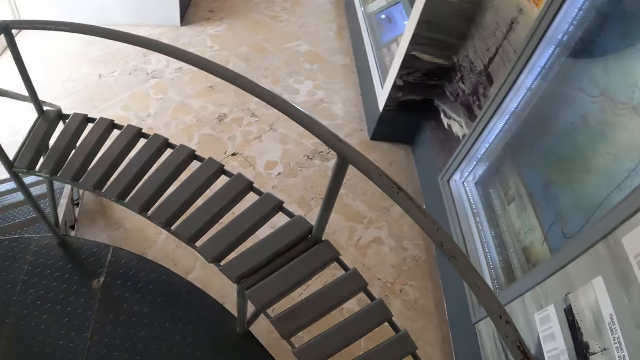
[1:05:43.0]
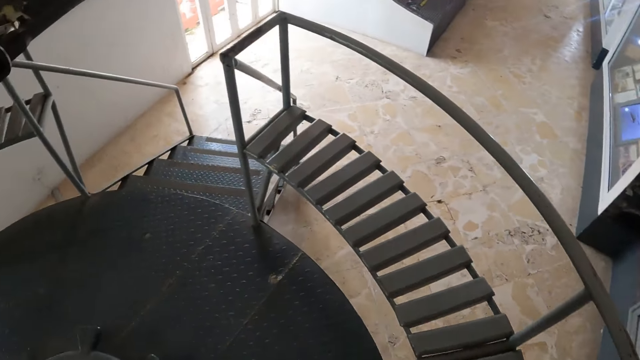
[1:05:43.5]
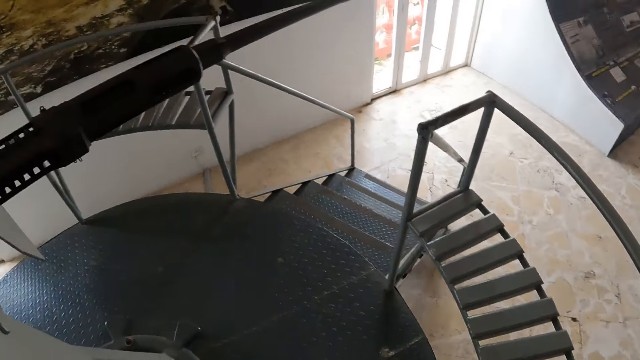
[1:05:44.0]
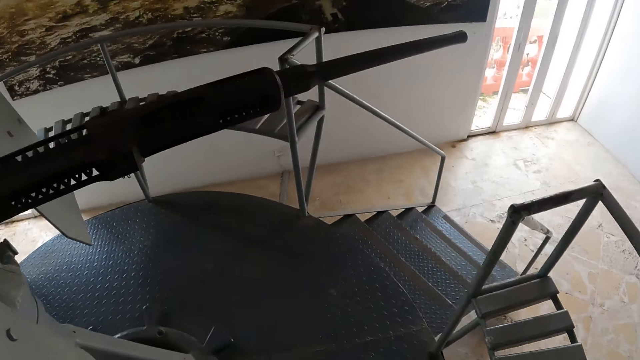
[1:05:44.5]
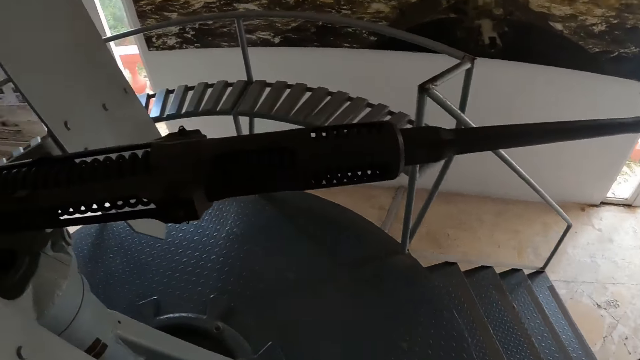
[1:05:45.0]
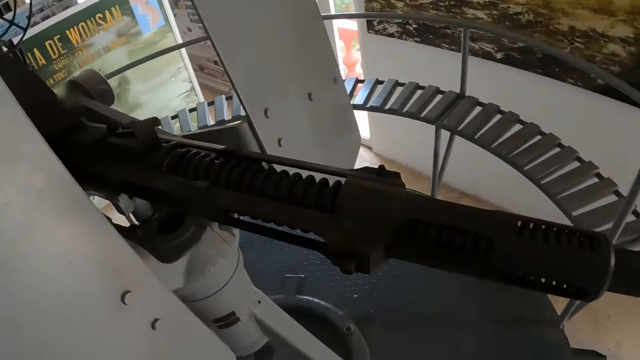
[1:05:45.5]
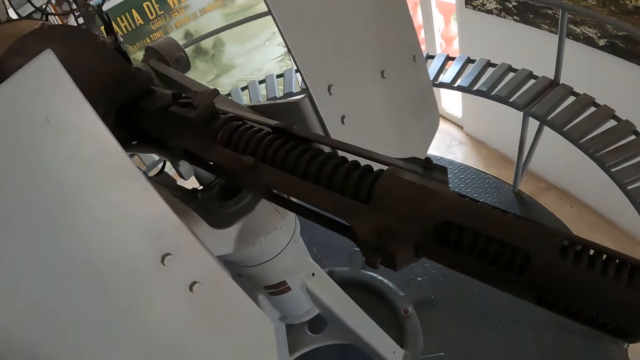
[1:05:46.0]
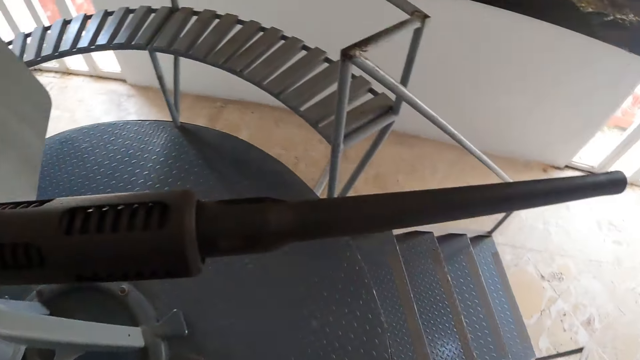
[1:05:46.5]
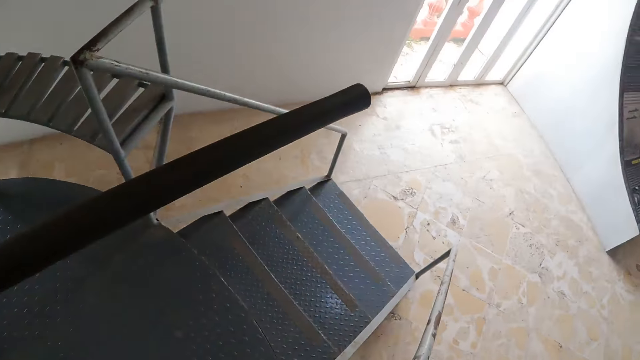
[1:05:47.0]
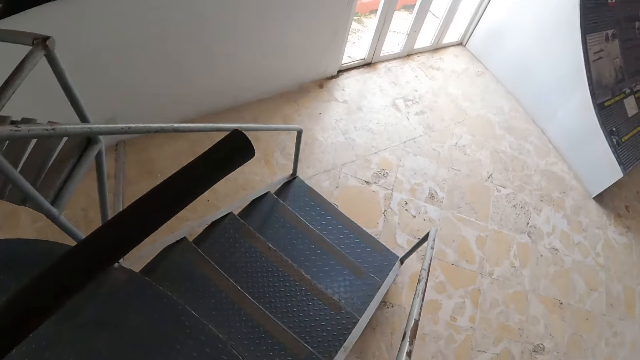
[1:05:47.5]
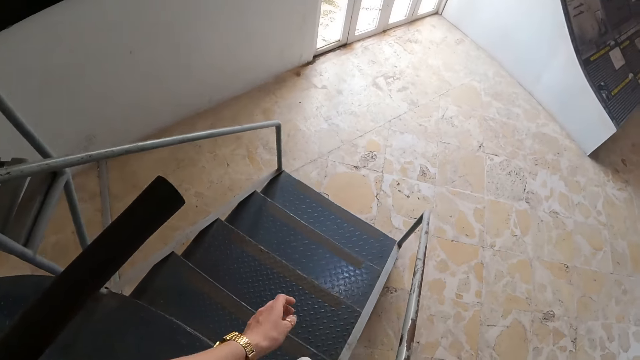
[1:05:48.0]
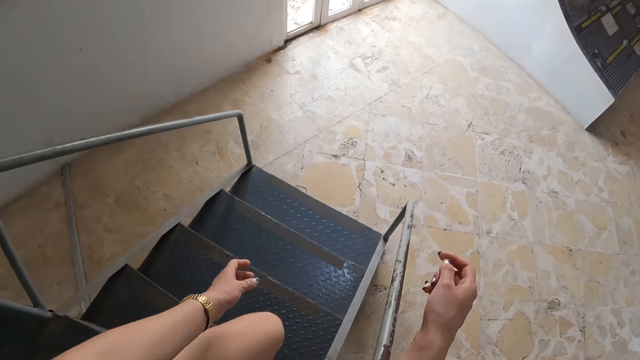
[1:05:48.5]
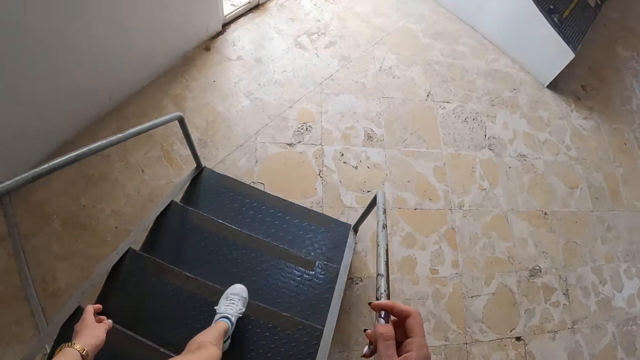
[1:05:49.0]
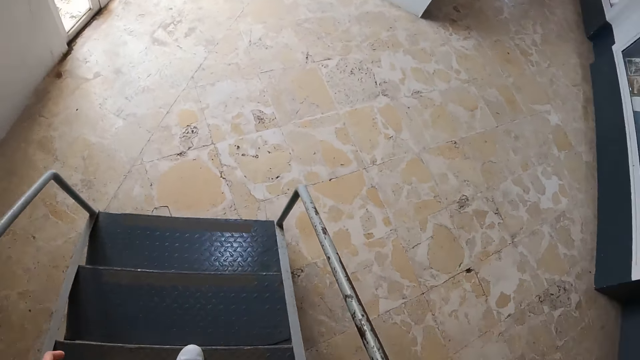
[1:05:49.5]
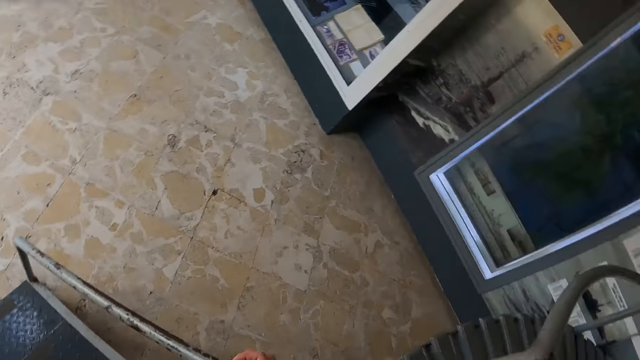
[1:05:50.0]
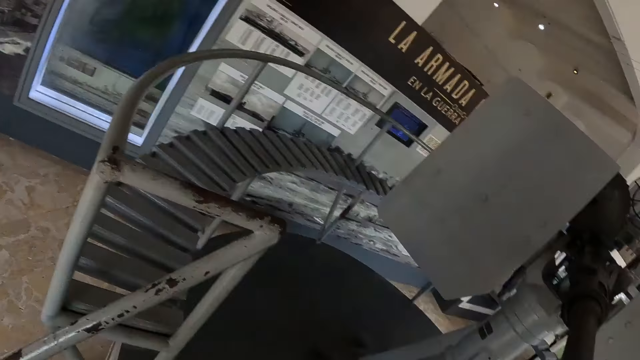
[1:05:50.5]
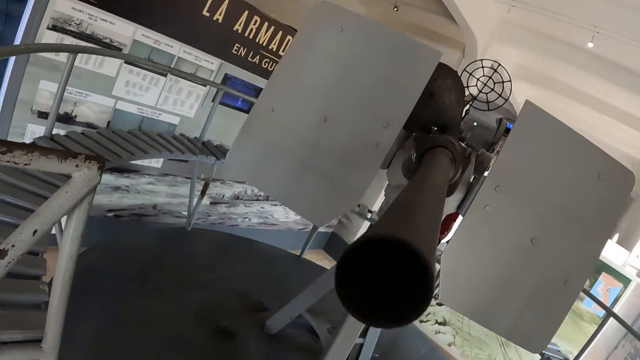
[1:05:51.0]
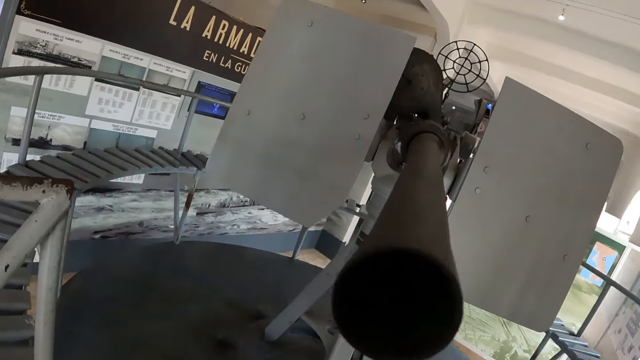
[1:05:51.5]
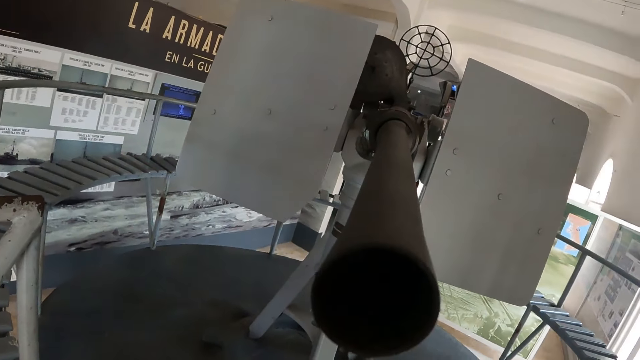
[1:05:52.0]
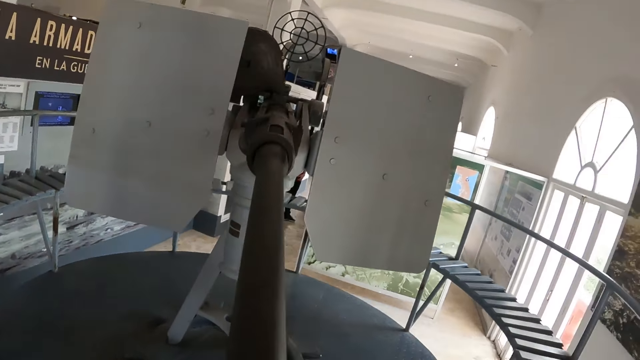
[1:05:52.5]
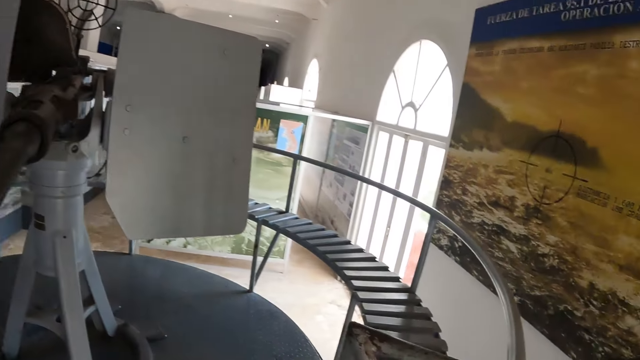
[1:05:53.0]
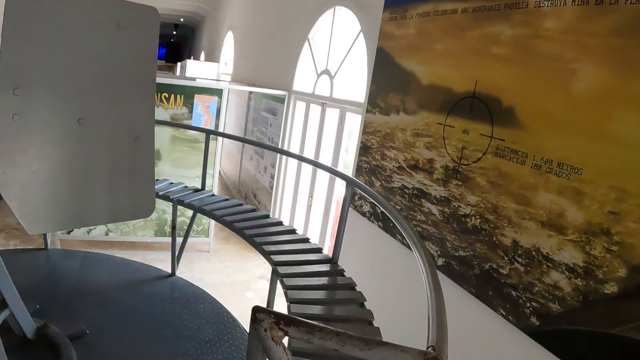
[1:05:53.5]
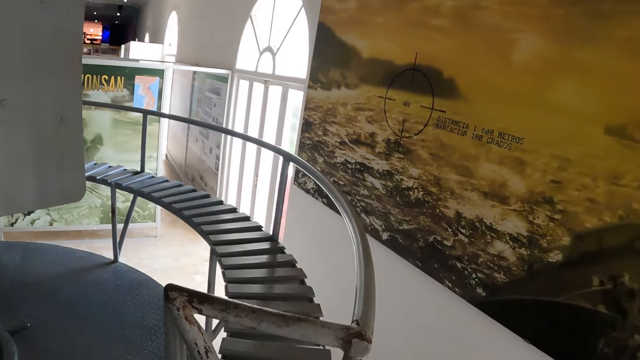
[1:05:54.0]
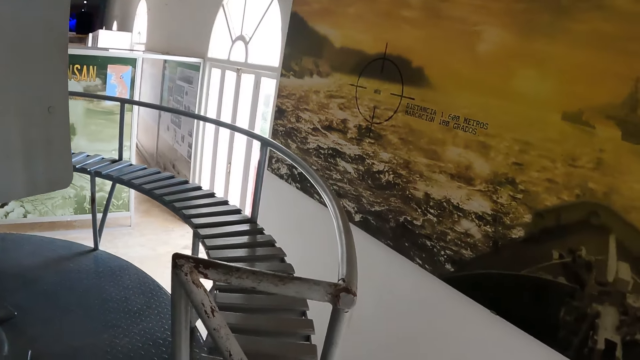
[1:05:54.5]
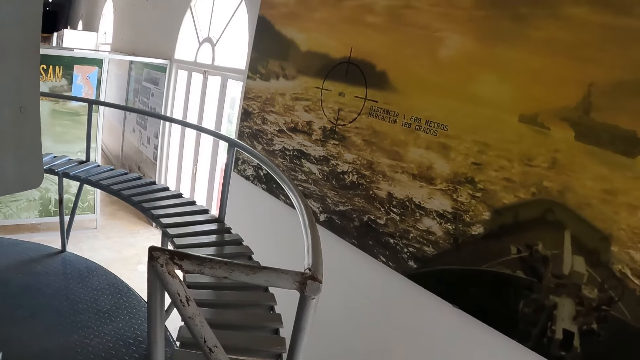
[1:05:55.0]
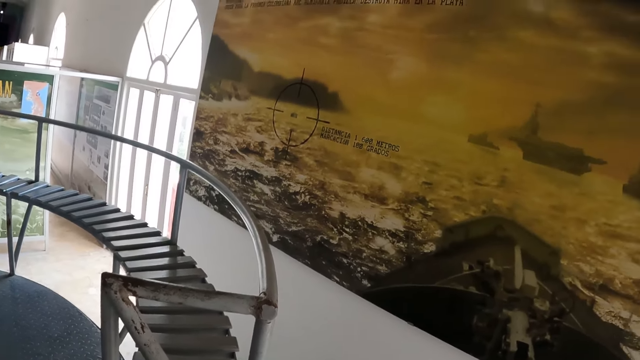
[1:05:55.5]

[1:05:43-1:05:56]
The camera wearer walks towards the stairs. They inspect the telescope. They walk towards the stairs. They descend the stairs. They look around.

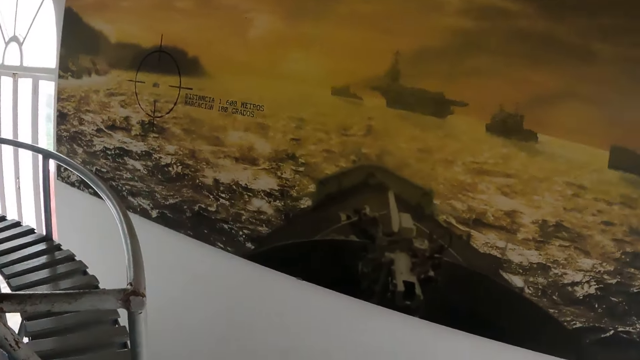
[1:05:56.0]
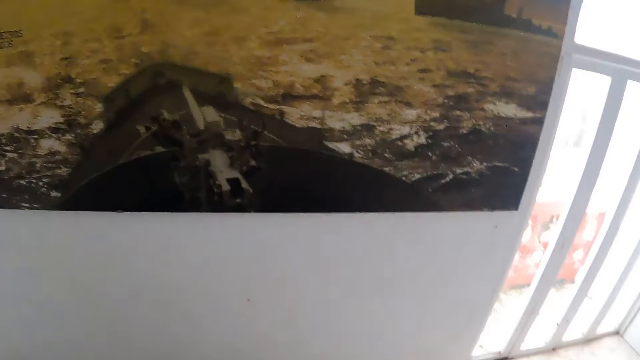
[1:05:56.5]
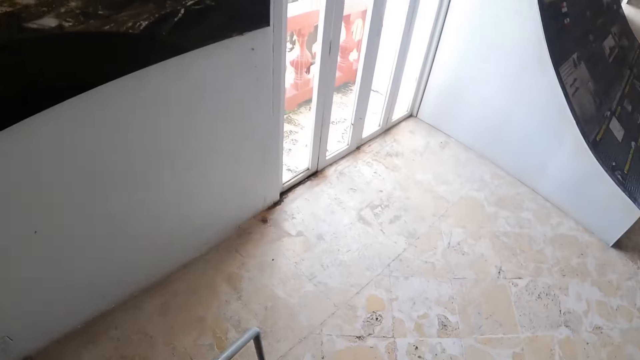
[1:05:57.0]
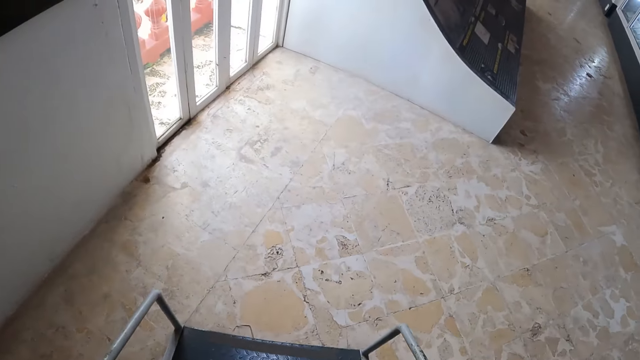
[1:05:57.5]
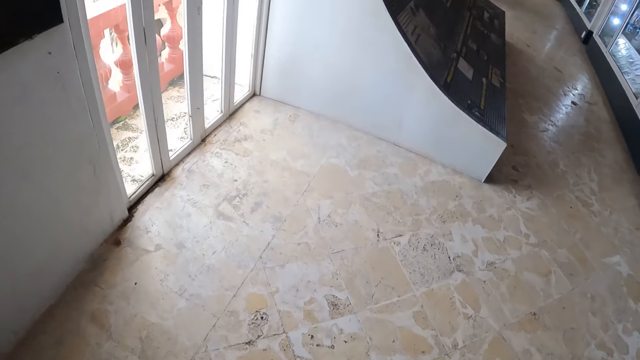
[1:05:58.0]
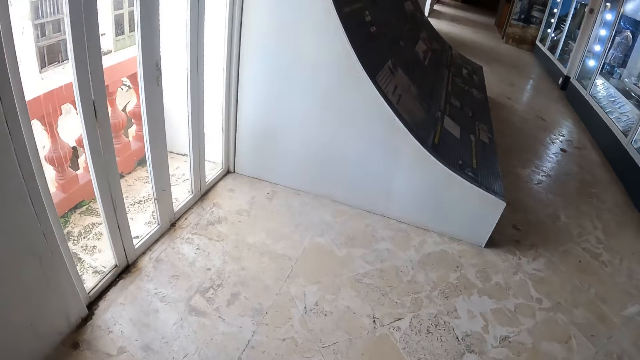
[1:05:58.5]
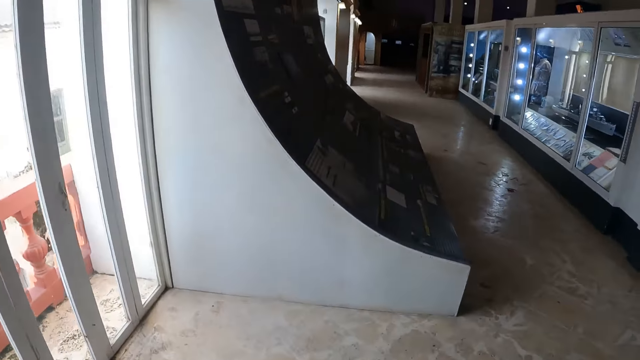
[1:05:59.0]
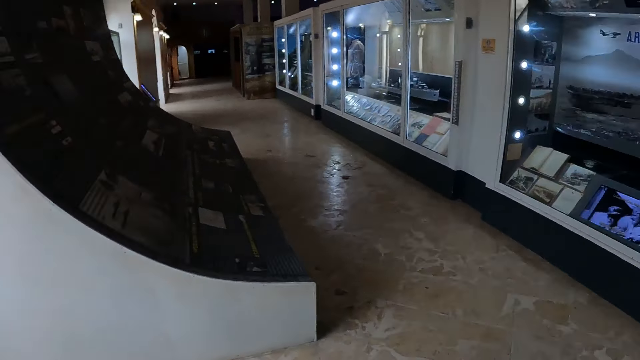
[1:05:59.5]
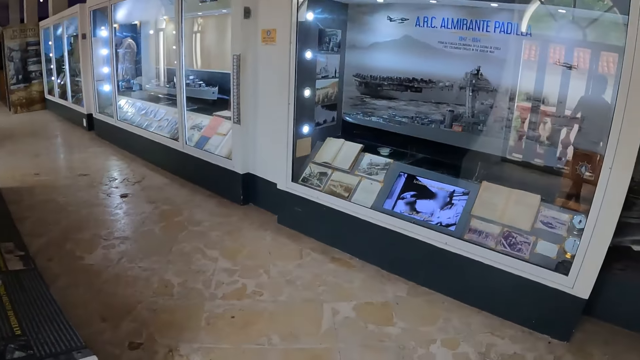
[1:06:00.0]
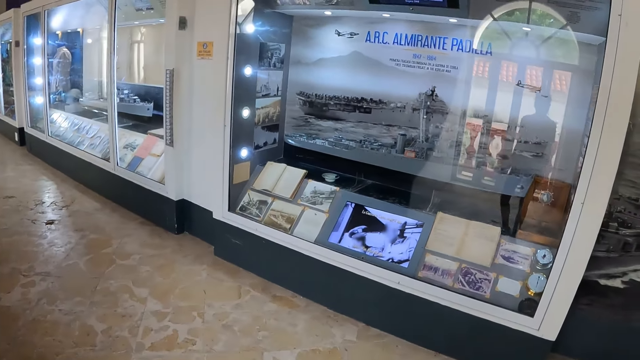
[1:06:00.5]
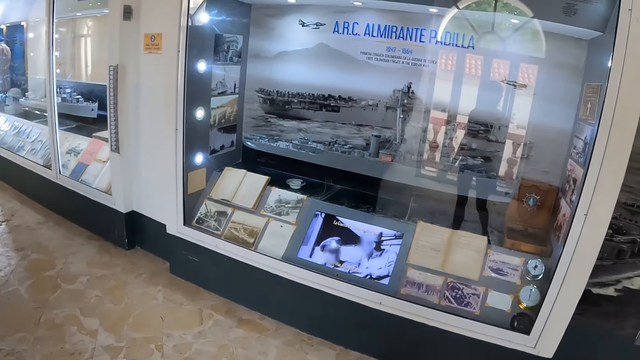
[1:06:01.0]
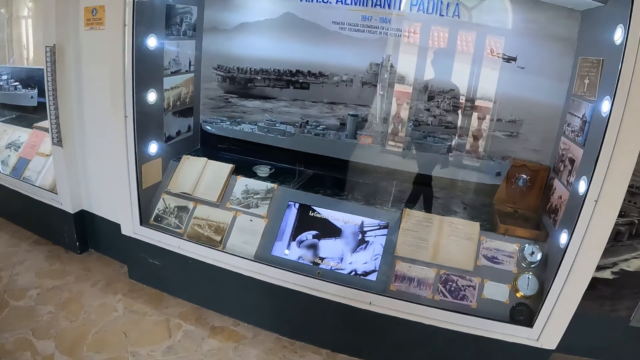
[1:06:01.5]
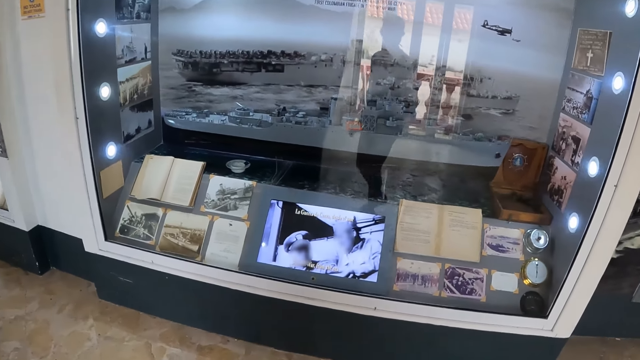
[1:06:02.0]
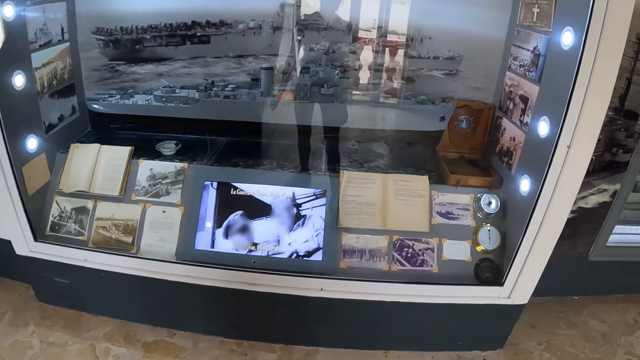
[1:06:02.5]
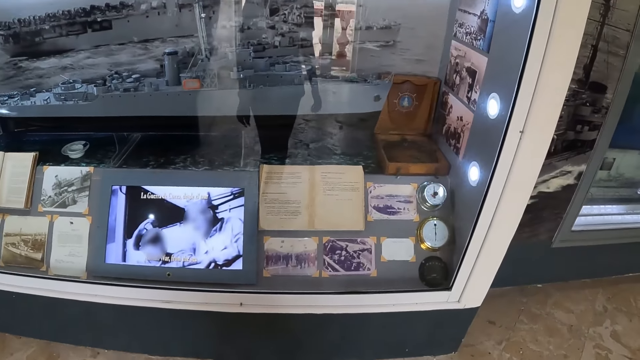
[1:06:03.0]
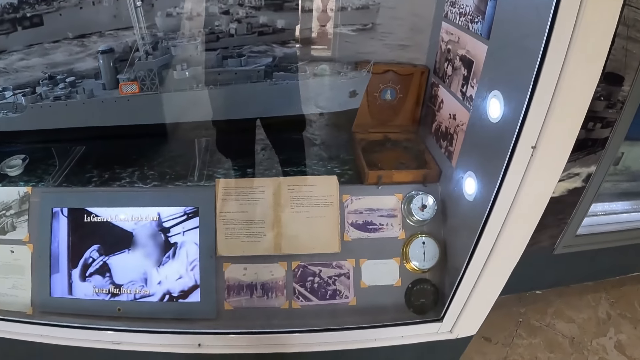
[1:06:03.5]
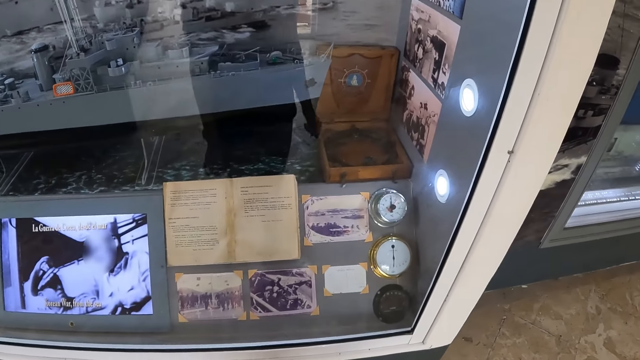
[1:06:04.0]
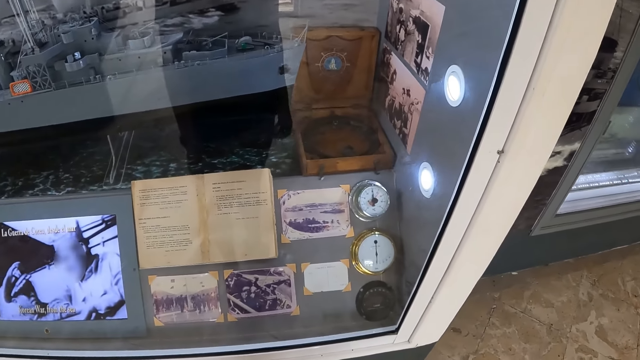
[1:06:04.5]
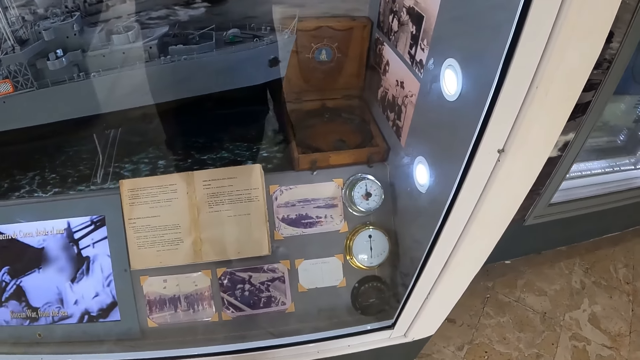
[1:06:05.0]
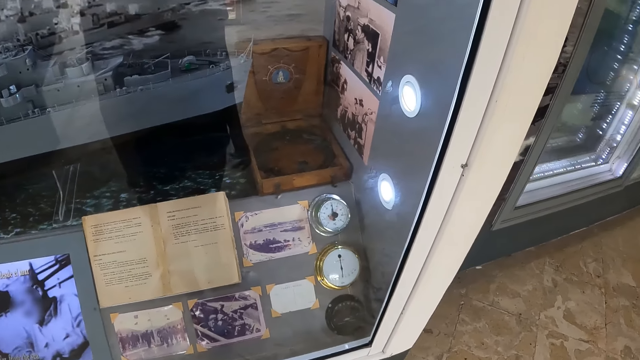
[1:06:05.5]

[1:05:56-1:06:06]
The camera wearer descends the stairs. They walk towards the display cabinet. They inspect the display cabinet. They look around.
